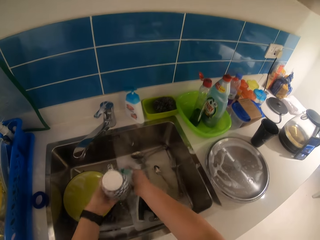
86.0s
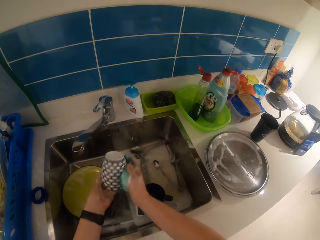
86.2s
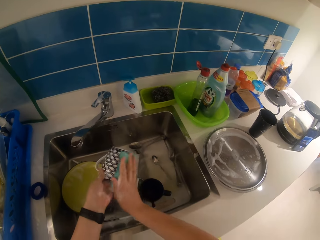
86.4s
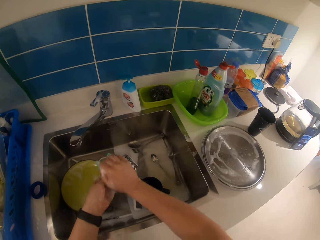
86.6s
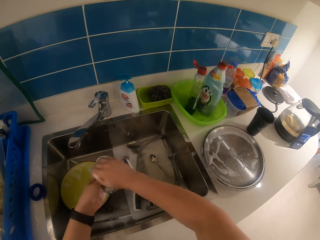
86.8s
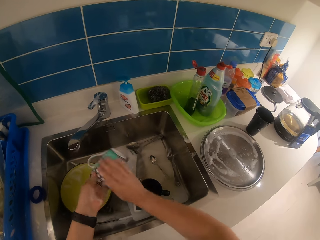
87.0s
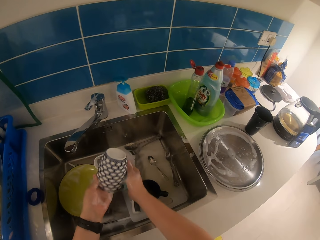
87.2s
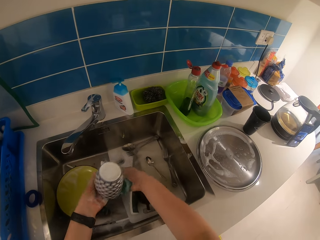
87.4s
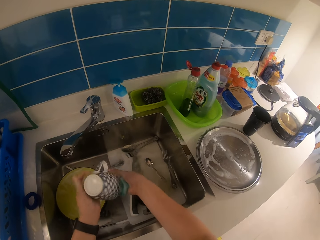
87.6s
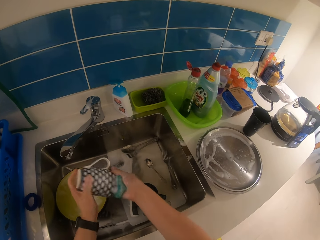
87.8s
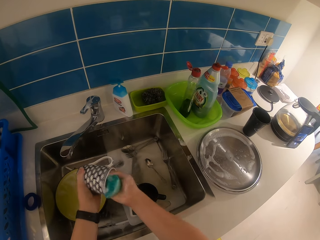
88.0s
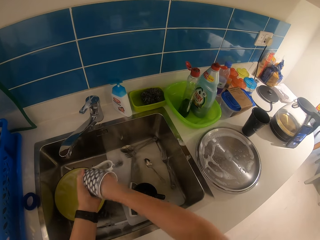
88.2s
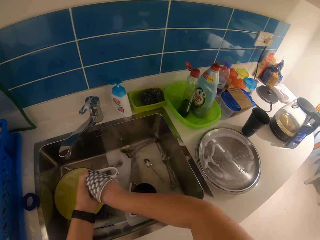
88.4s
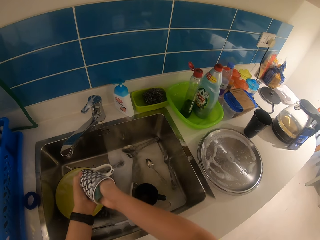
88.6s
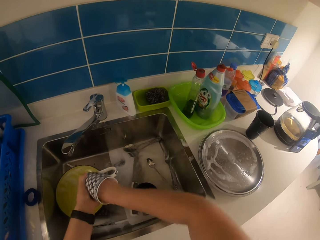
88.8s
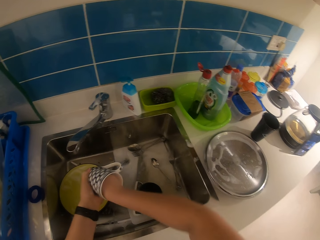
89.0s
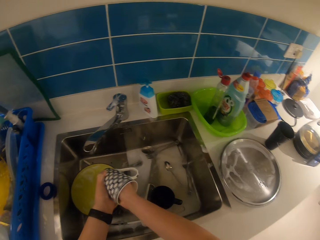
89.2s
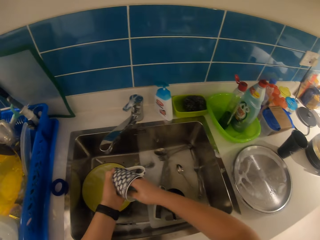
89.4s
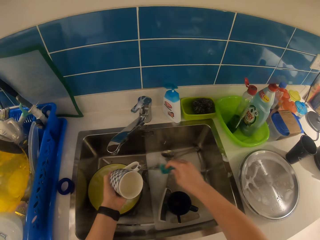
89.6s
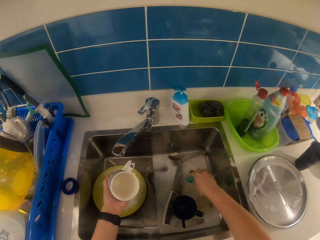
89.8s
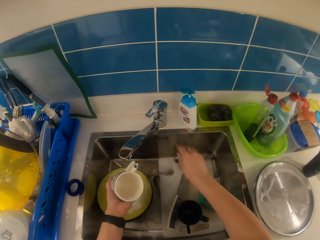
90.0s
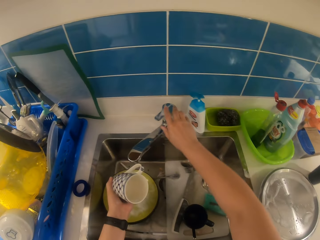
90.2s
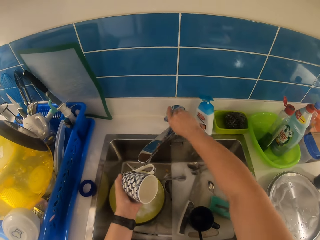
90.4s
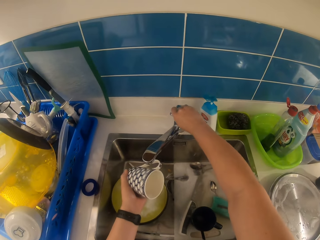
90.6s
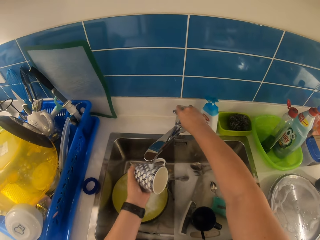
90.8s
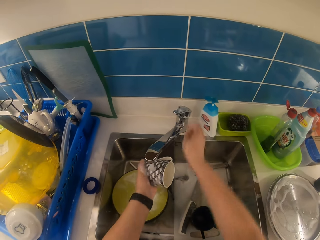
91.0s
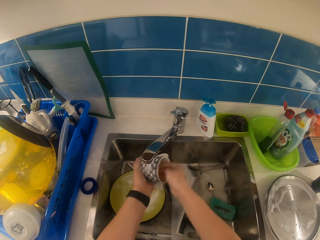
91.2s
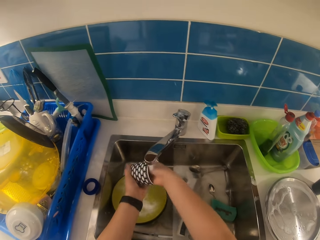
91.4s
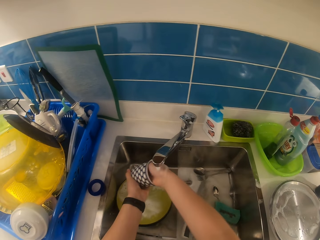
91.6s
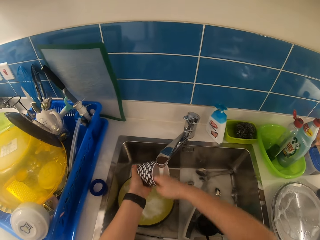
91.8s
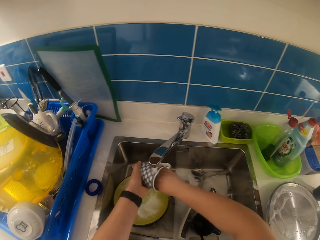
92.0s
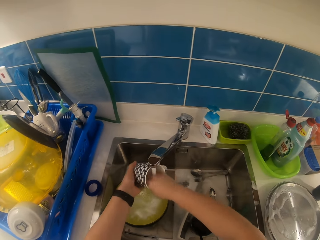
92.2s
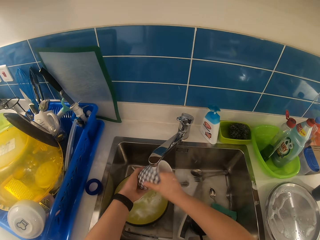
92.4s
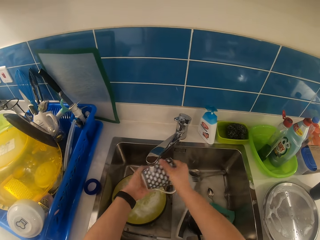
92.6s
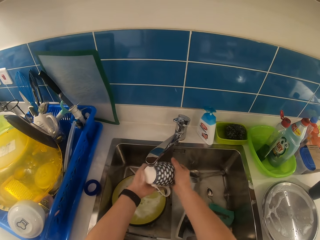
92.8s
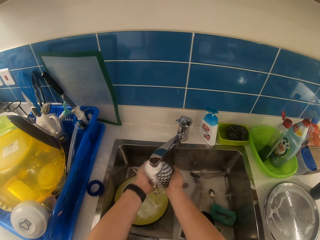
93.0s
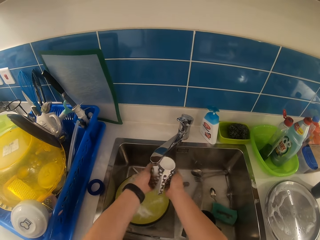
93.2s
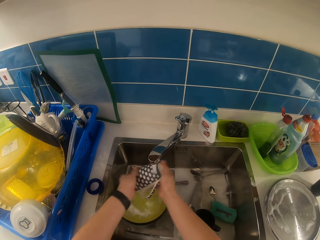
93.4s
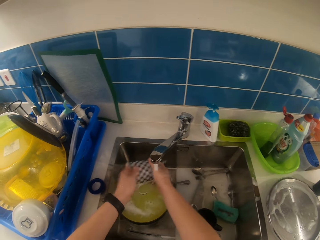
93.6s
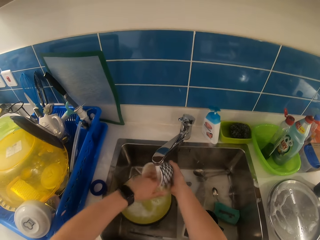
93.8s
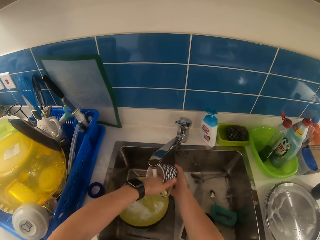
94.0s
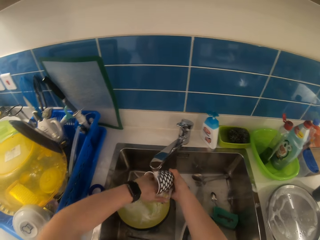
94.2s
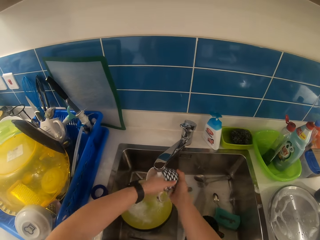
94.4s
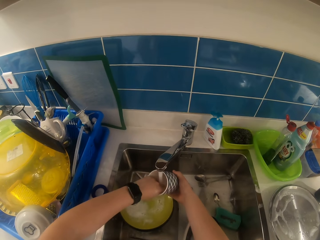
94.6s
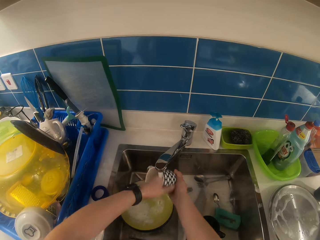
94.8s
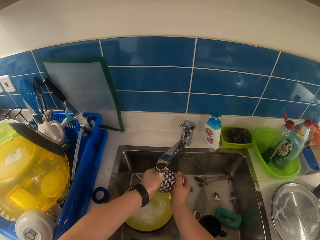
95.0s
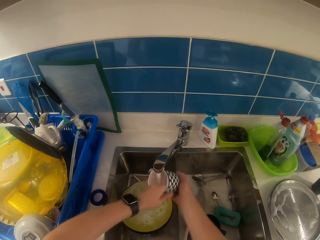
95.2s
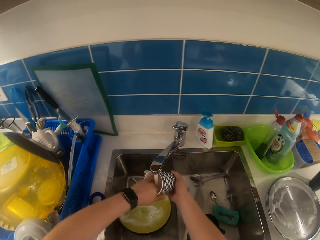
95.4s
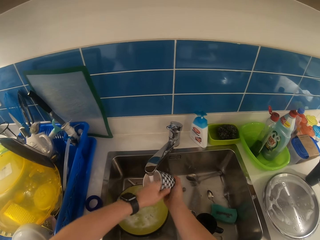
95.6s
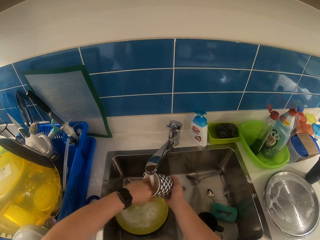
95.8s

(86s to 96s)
The camera wearer drops the sponge in his right hand in the sink. He turns on the tap with his right hand. He rinses the mug under the tap with both hands.

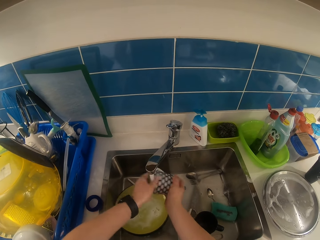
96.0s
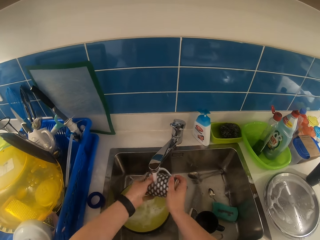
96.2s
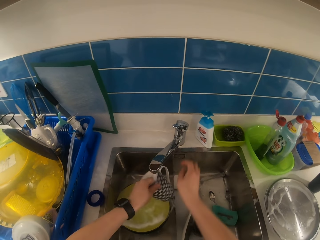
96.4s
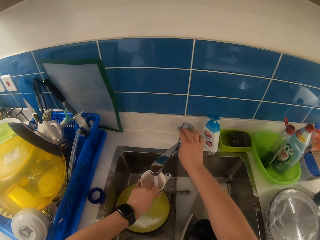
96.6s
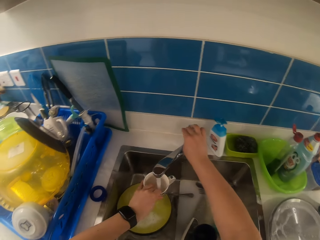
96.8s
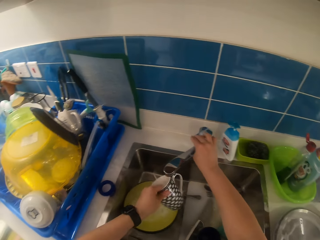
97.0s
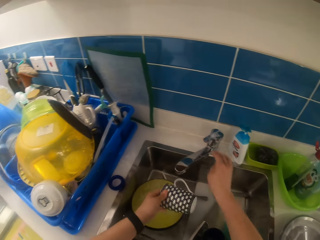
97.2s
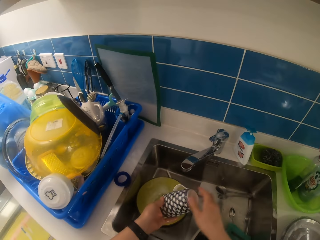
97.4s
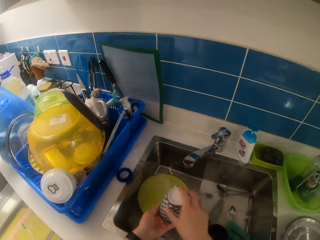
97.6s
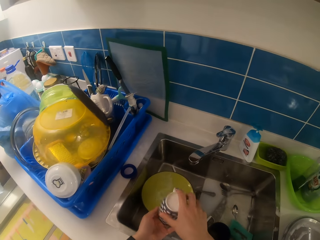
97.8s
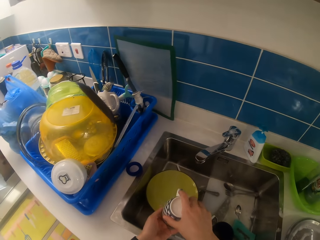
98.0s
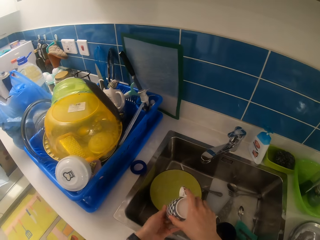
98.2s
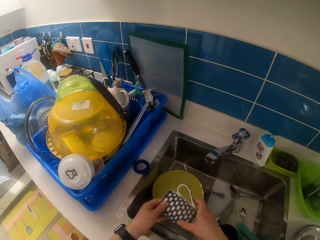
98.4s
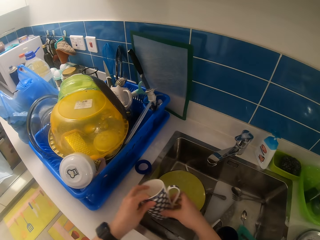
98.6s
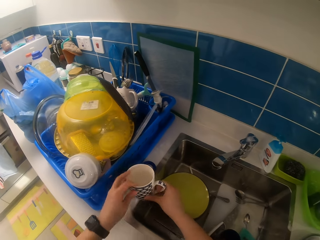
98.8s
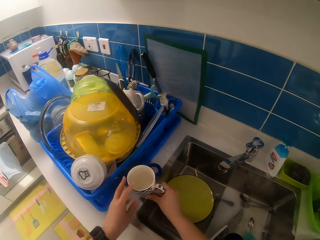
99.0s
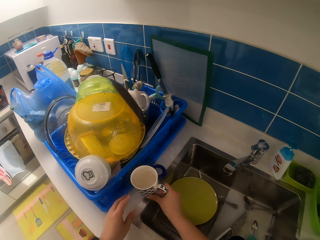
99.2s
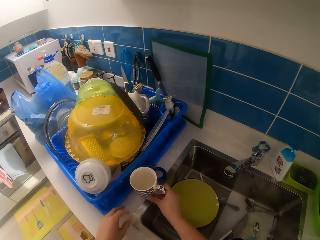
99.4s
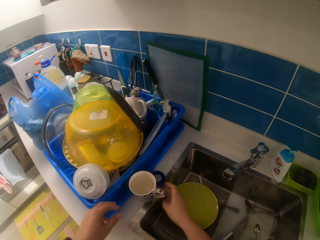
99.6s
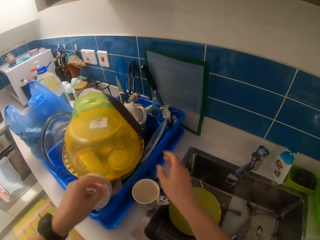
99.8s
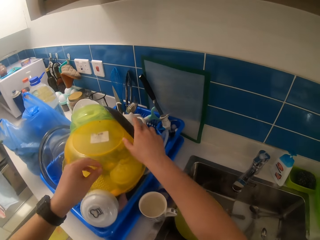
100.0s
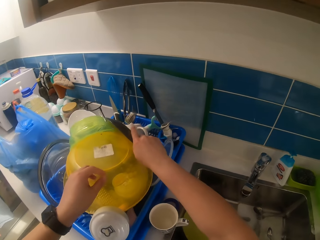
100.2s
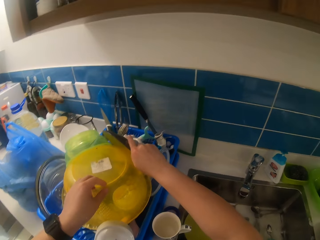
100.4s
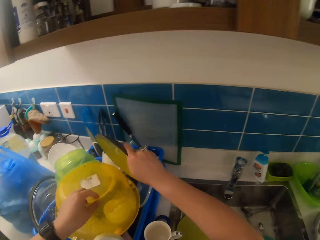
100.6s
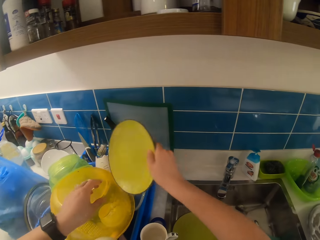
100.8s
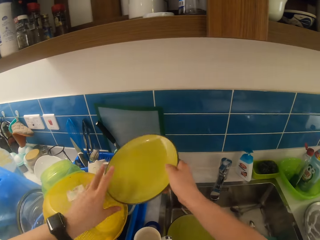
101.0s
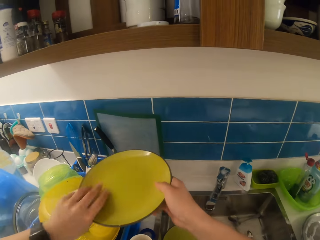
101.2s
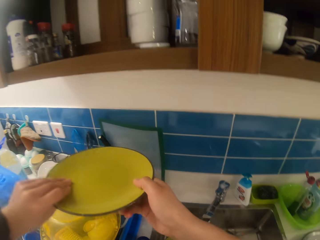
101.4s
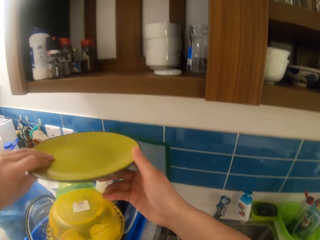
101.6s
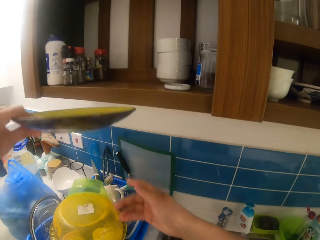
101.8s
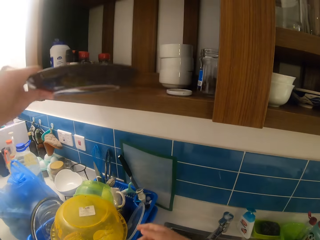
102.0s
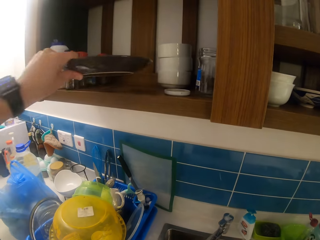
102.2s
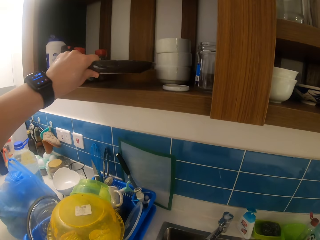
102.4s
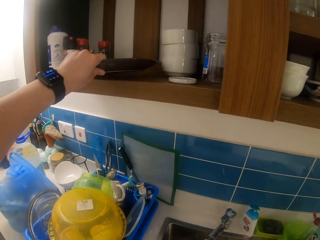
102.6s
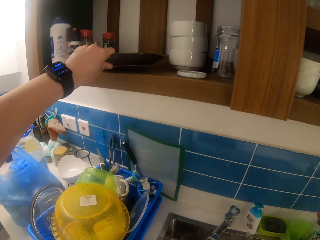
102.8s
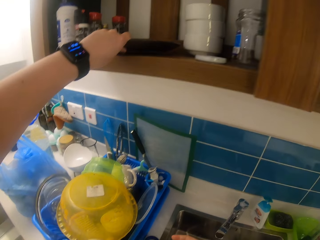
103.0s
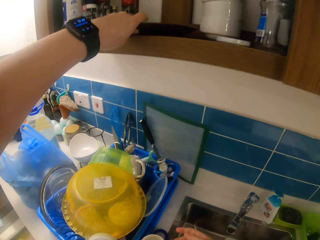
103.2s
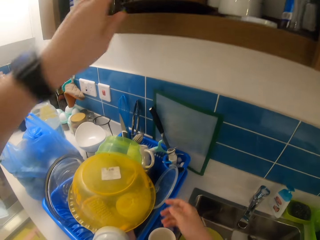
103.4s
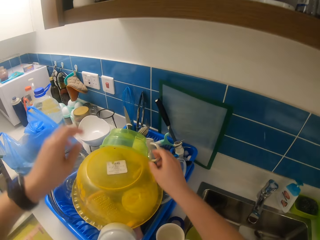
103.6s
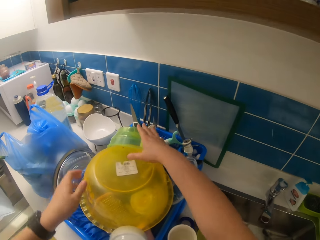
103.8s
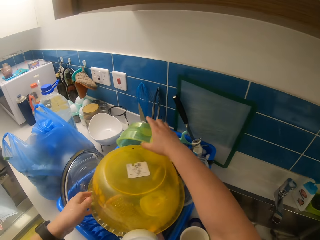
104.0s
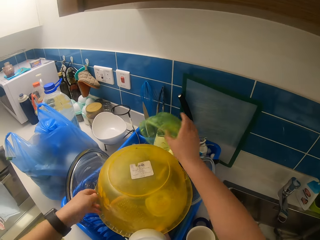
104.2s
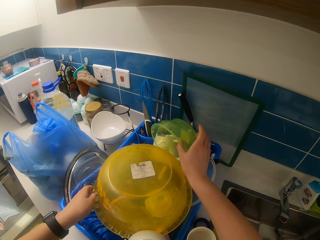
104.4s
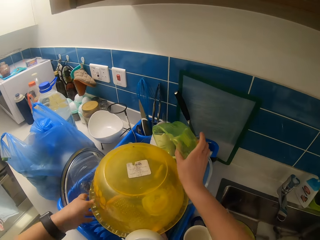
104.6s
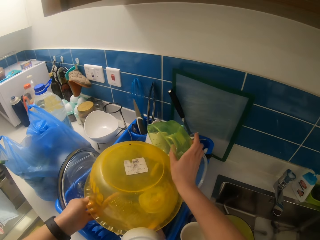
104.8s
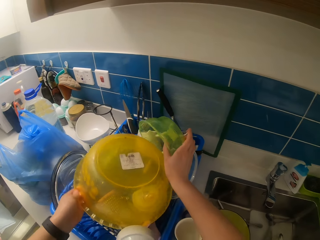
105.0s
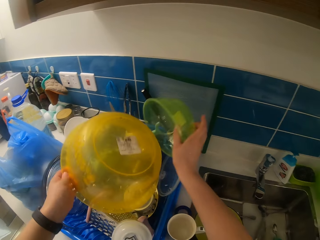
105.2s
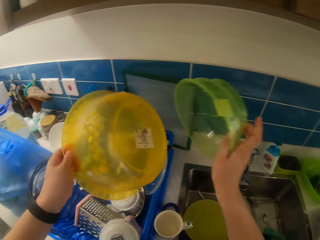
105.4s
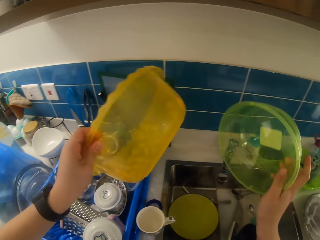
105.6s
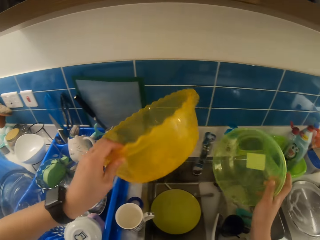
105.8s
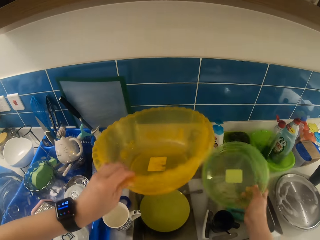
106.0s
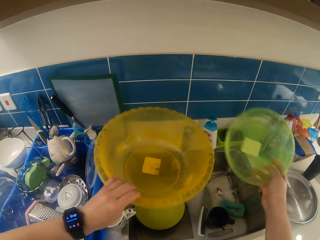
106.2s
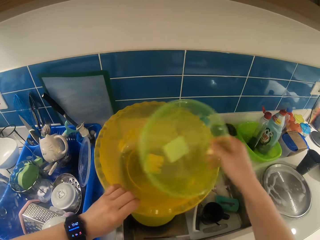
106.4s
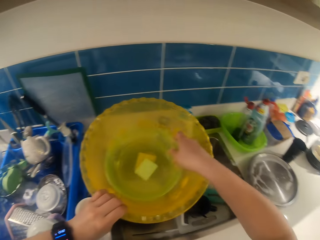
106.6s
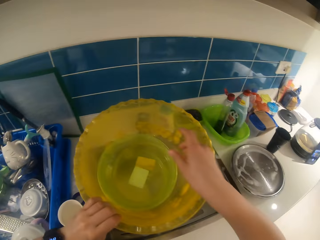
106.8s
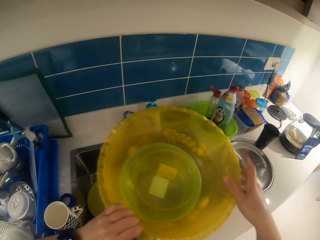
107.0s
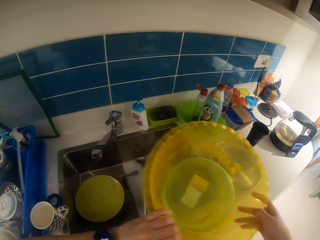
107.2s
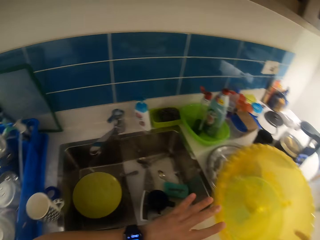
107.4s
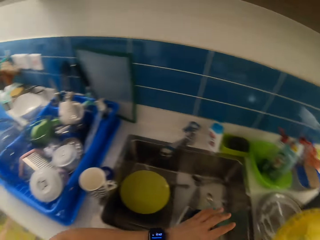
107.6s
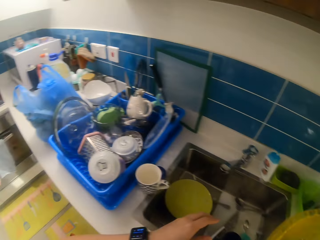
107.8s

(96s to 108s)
The camera wearer turns off the tap with his right hand. He places the mug on the worktop with his right hand. He picks up a plate from a rack on the worktop with his right hand. He places the plate on a shelf in the cupboard with his left hand. He picks up a bowl from the rack on the worktop with his right hand. He picks up another bowl from the rack on the worktop with his left hand. He places the bowl in the other bowl with his right hand.
